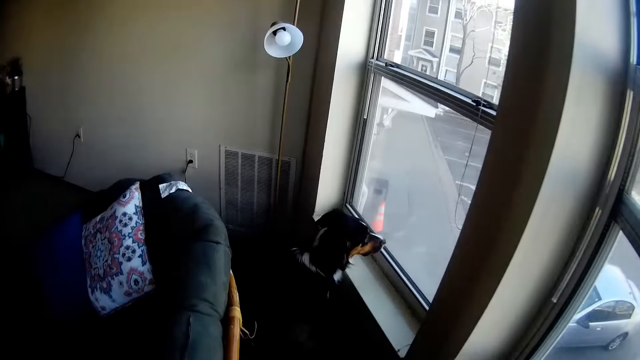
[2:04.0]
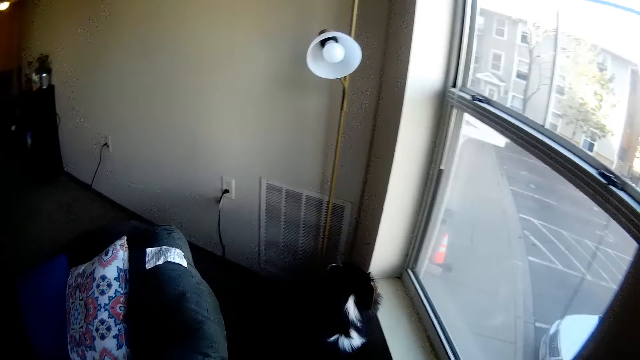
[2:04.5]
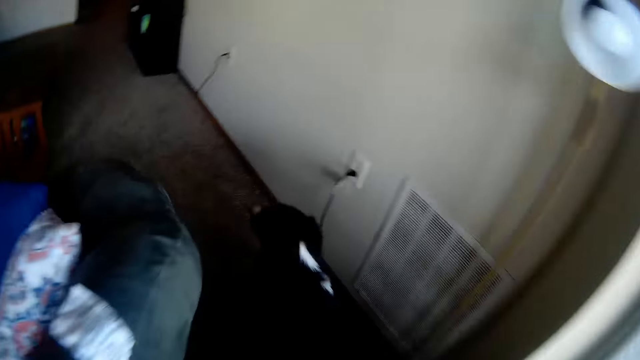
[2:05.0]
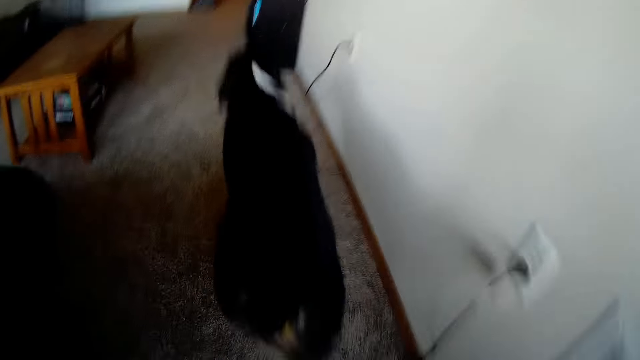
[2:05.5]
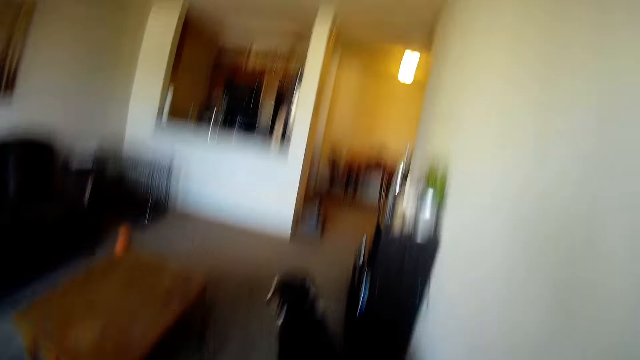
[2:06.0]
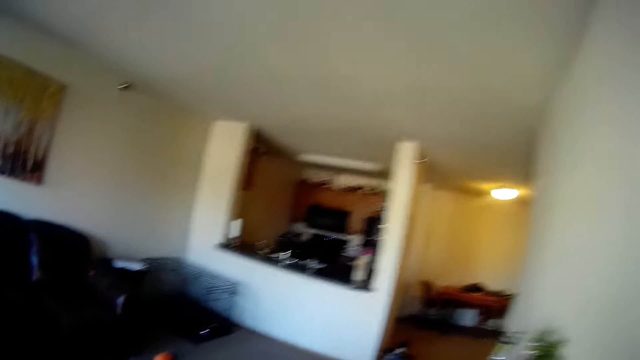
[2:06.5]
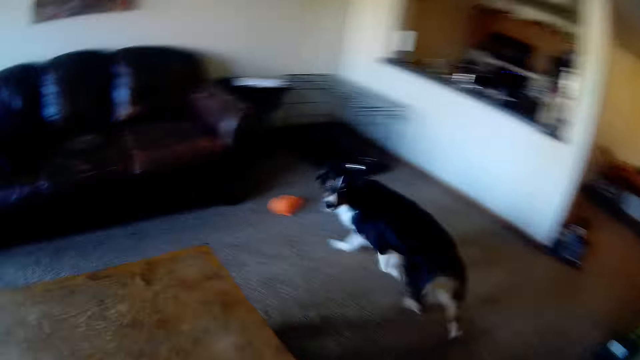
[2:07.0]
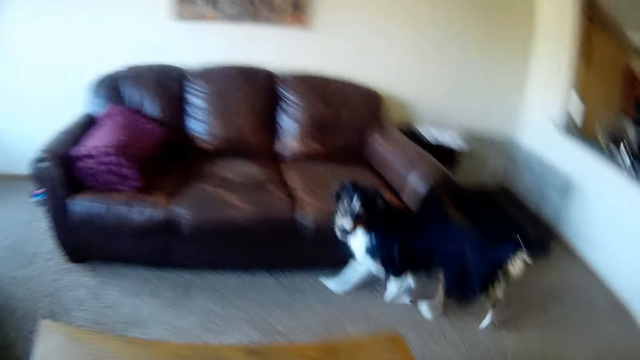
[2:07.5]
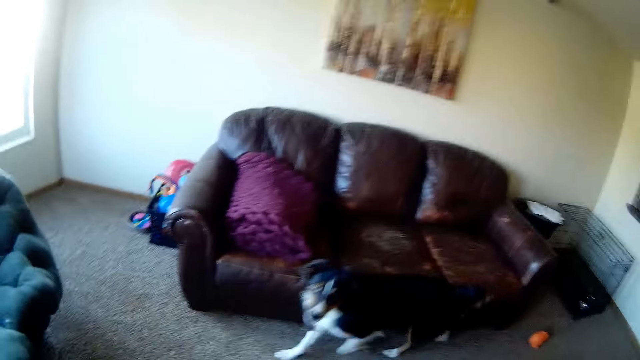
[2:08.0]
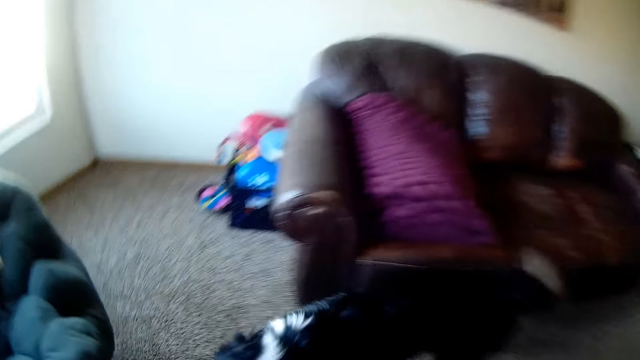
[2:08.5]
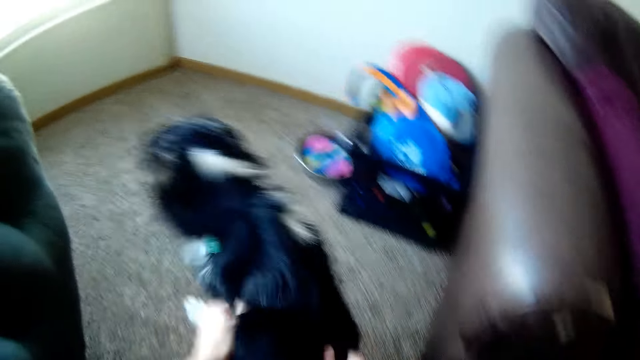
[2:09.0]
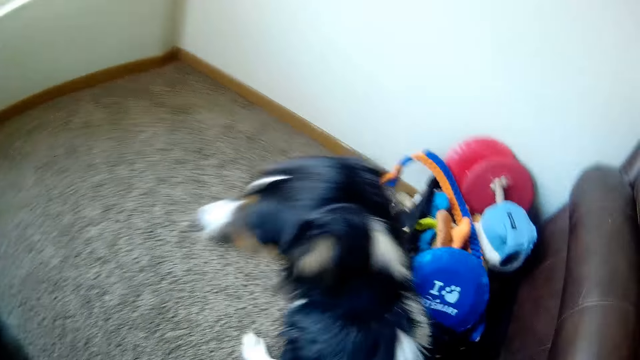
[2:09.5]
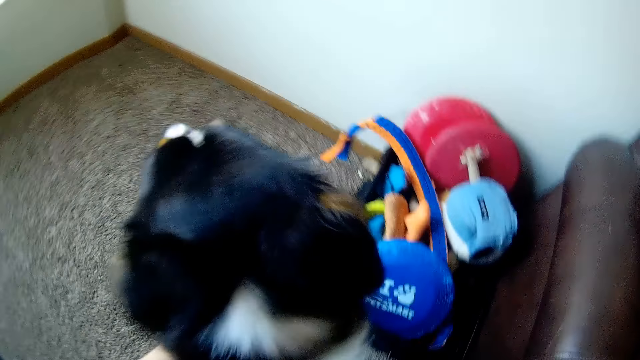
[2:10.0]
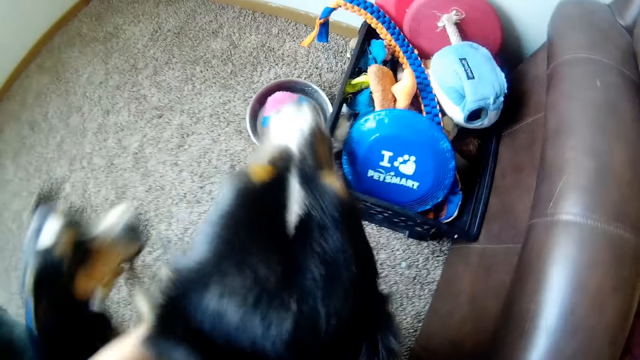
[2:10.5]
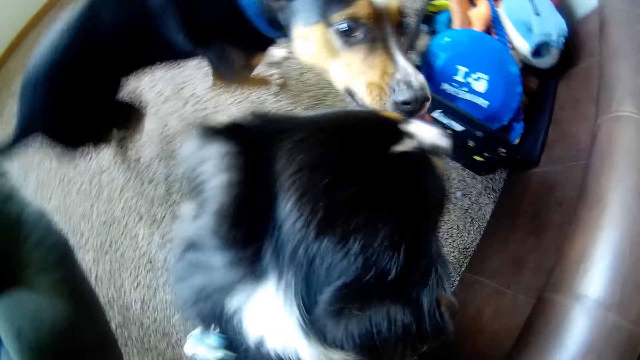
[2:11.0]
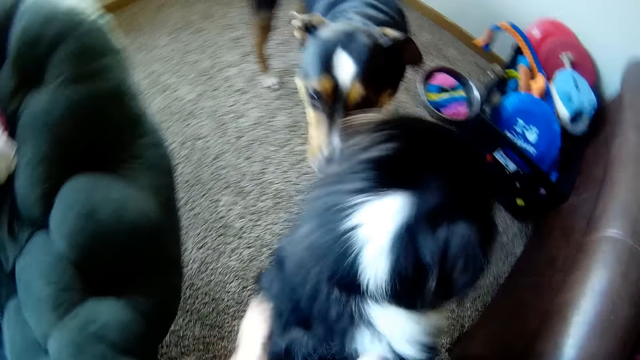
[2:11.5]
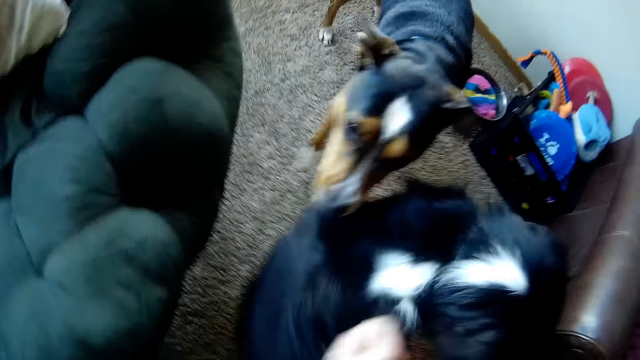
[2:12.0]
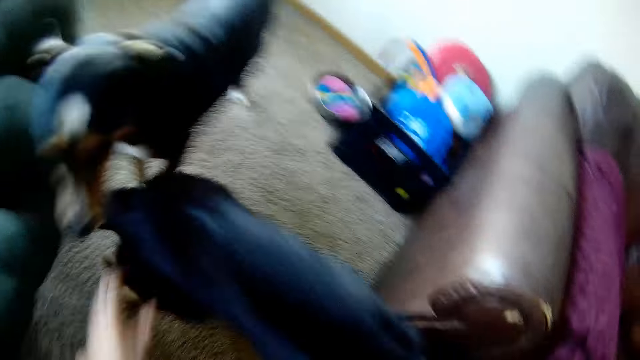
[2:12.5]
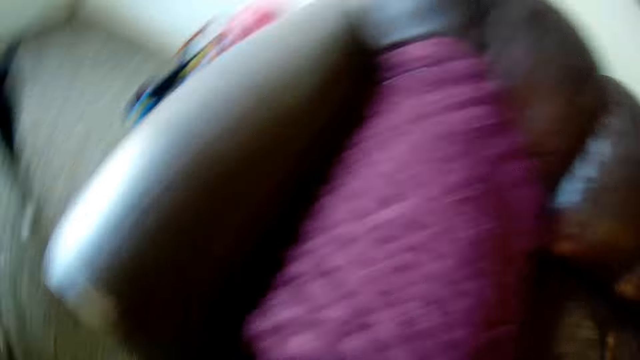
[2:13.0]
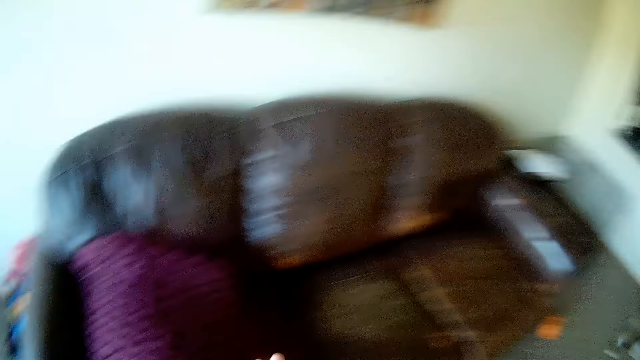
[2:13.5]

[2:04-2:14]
The camera wearer touches the dog.

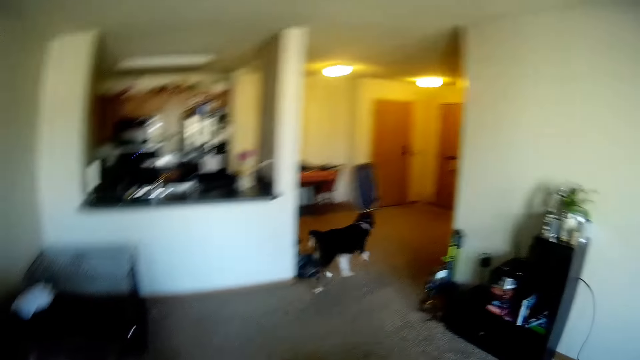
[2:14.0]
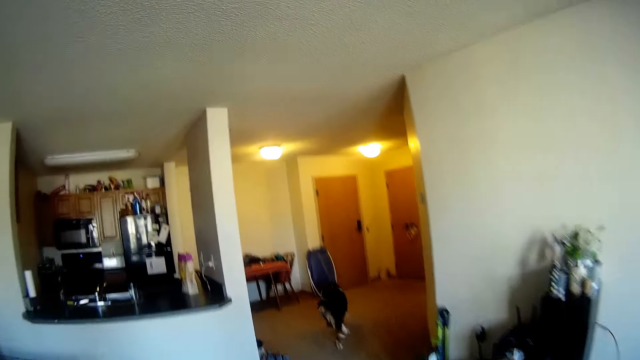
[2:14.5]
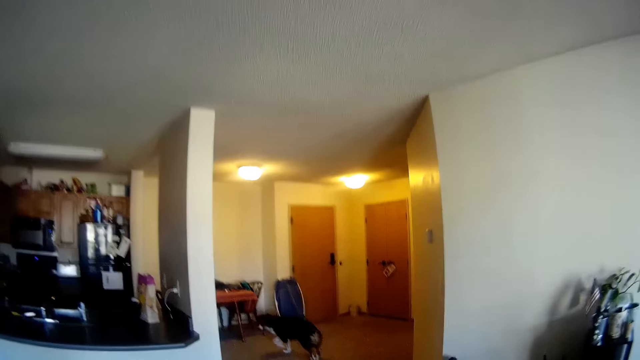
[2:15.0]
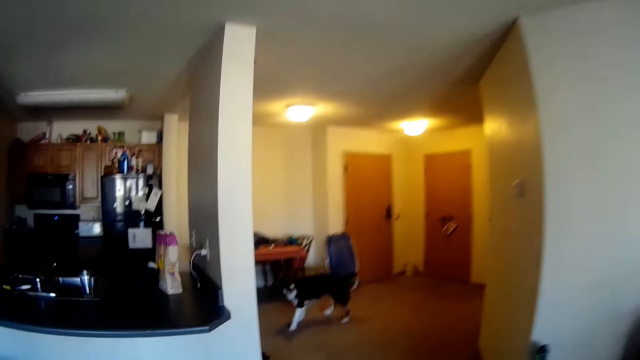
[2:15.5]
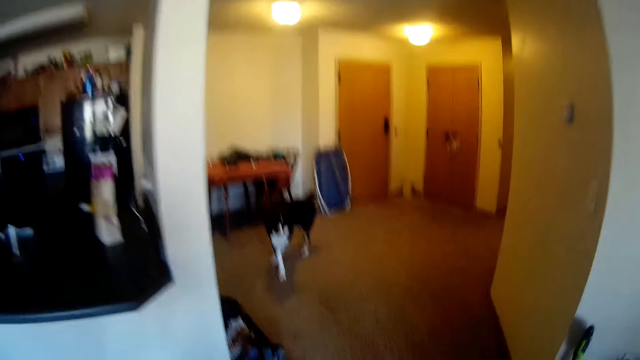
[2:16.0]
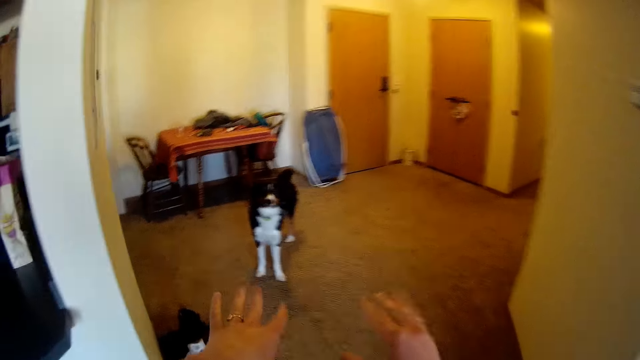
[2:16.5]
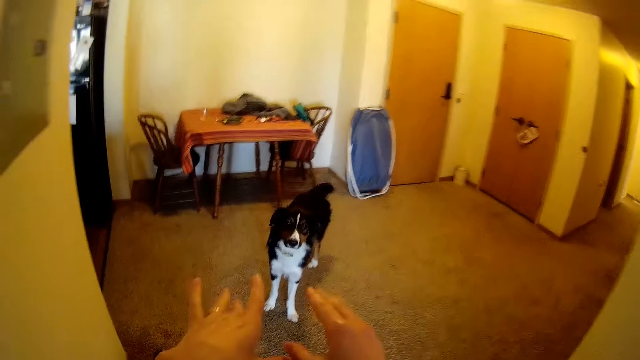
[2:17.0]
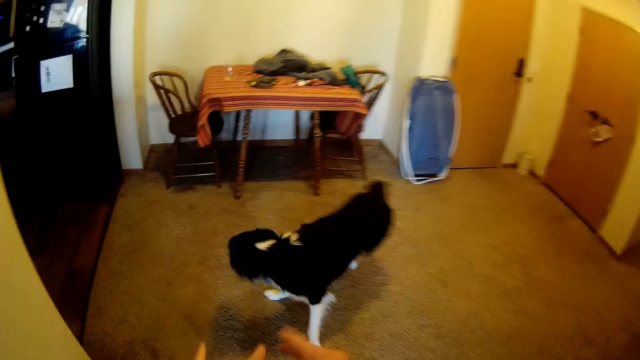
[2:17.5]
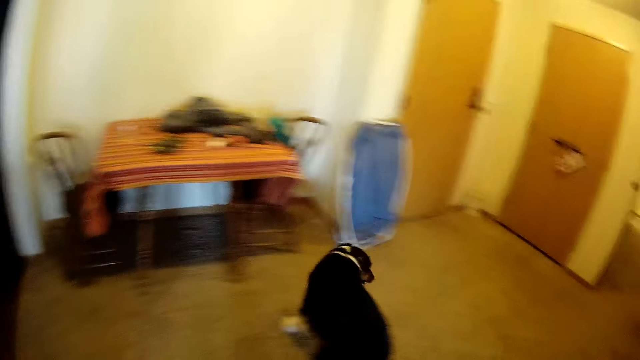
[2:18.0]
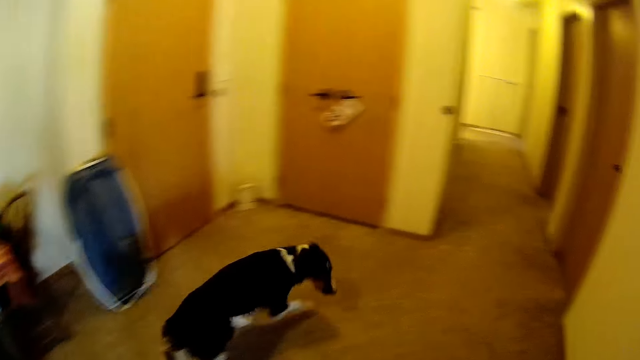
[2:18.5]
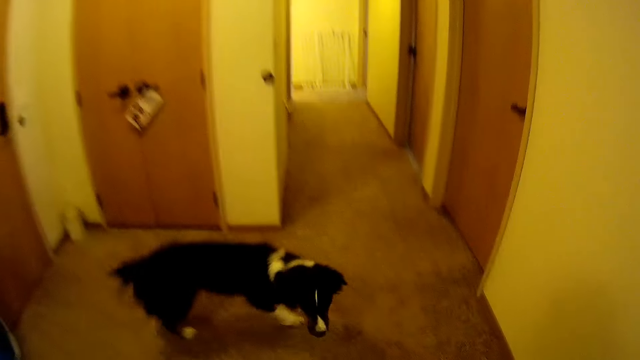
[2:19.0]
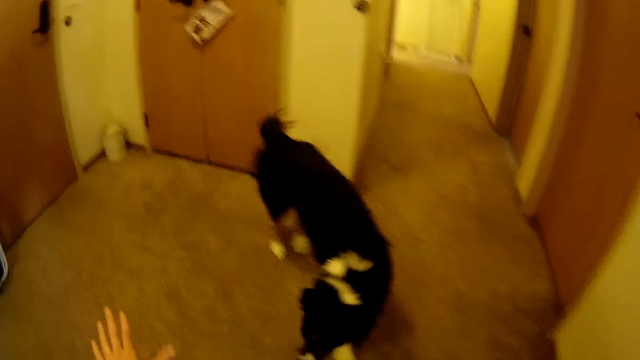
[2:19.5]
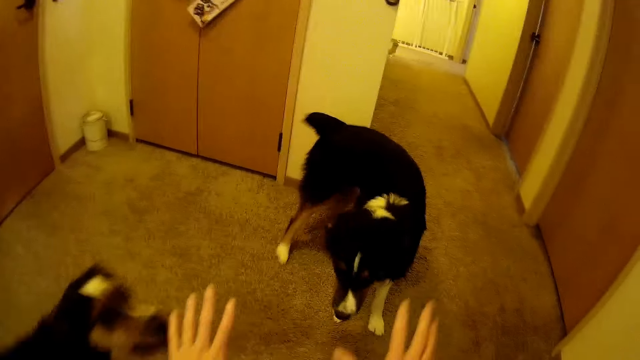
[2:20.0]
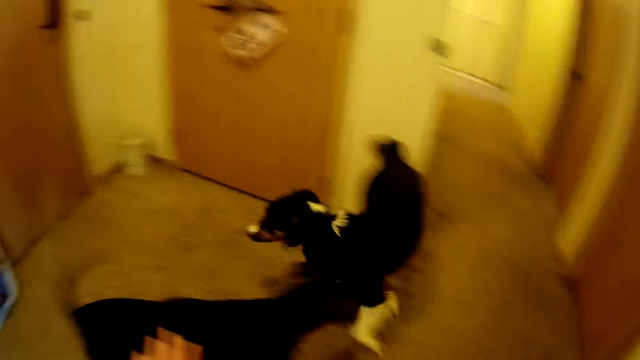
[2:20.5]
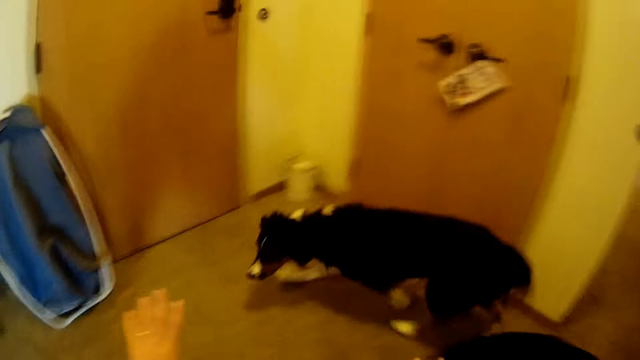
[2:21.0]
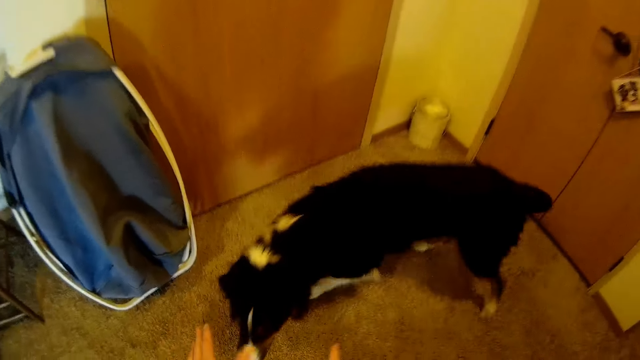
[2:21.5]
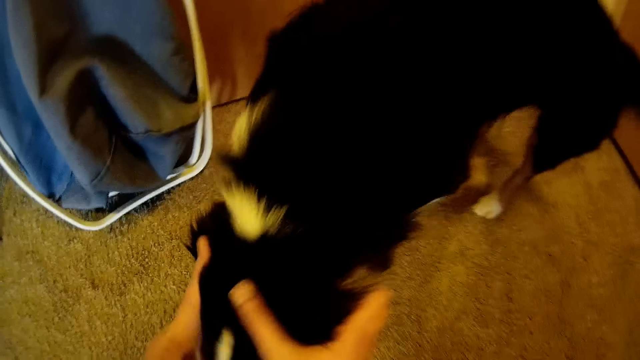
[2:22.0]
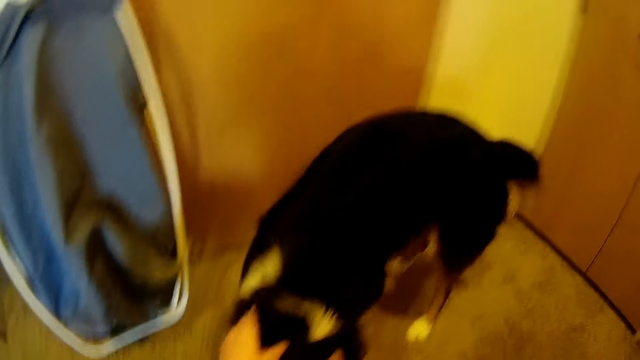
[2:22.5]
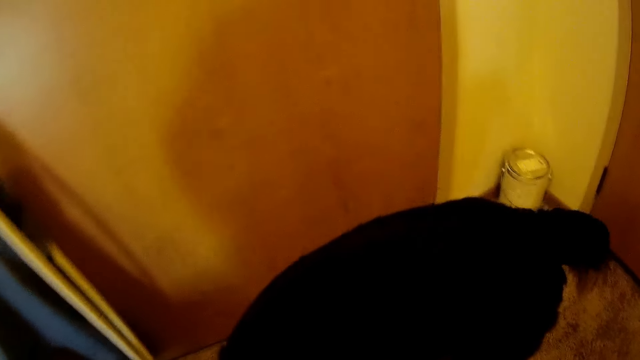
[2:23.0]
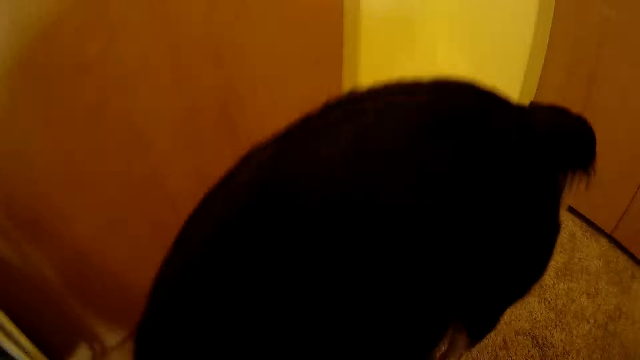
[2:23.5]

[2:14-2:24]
The camera wearer walks in the house. They play with the dogs and rub the dog.
